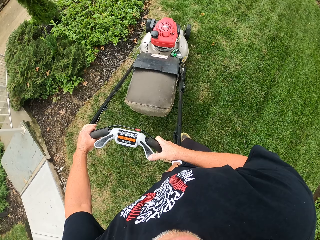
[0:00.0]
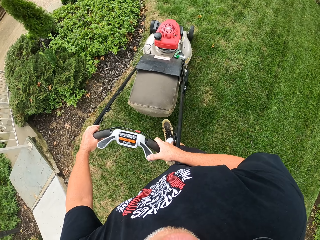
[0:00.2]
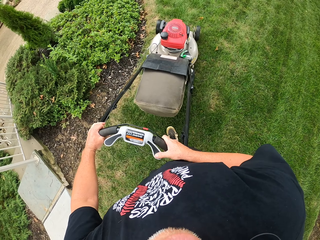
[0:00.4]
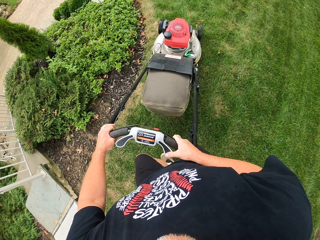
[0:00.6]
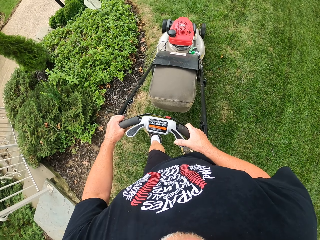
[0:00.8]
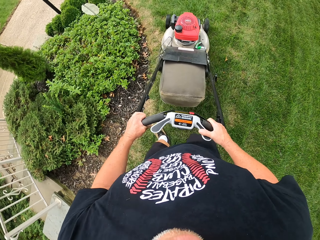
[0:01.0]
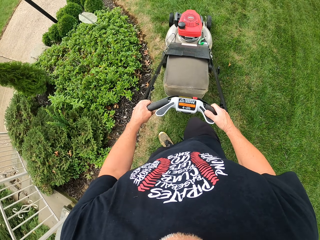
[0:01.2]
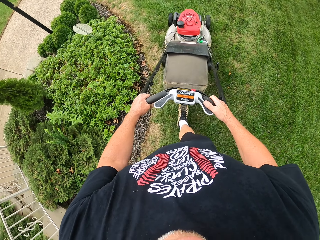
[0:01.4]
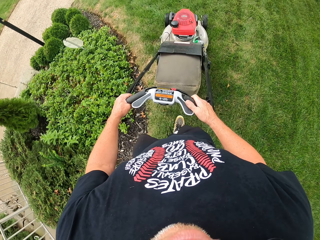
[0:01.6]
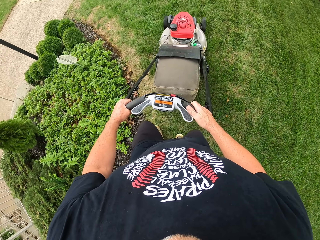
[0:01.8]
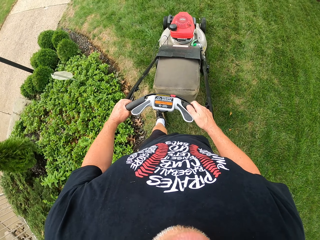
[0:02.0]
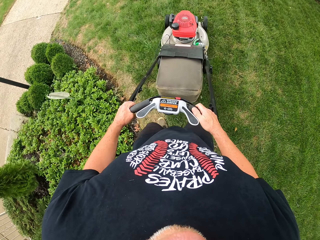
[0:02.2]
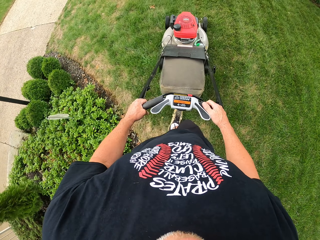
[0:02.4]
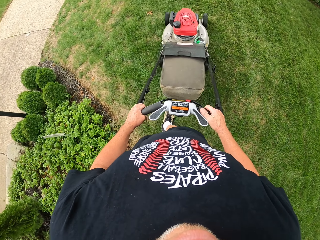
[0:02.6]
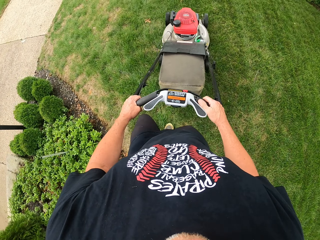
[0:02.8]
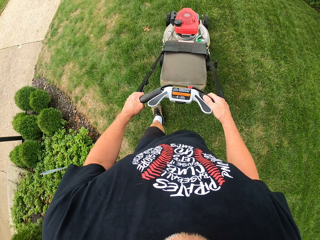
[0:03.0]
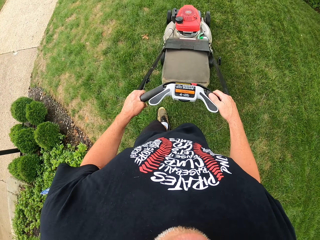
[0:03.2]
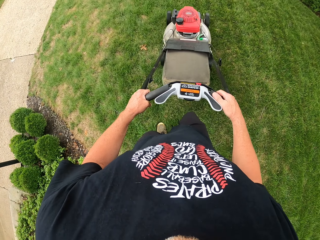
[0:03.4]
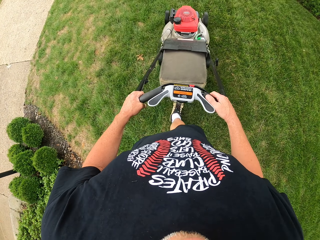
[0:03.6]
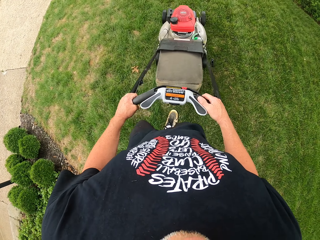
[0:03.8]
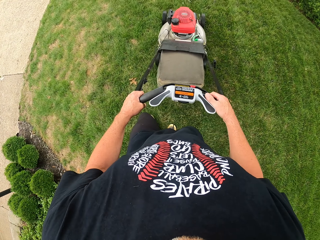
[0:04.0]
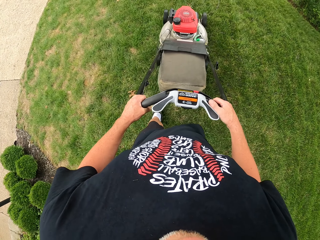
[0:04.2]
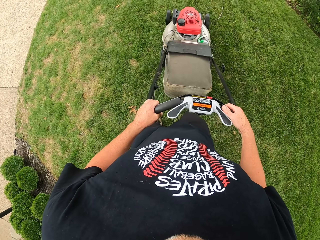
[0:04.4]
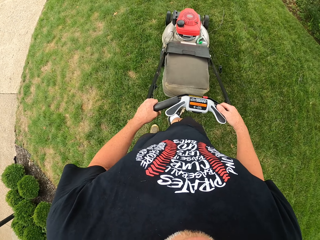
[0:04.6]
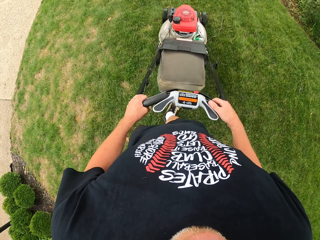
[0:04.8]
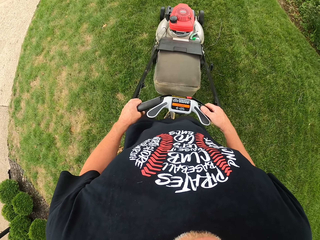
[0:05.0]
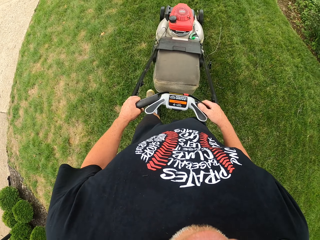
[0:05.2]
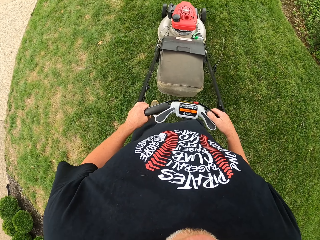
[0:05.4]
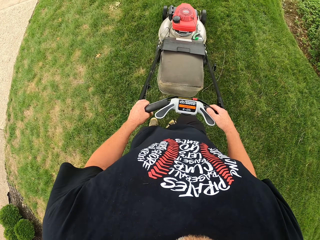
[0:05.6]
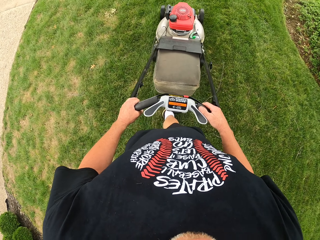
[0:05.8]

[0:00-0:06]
The camera wearer mows grass around a compound using a lawn mower.

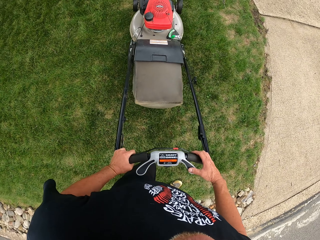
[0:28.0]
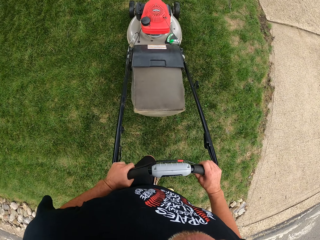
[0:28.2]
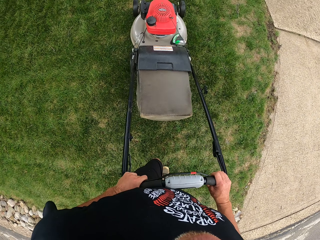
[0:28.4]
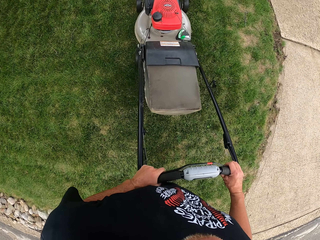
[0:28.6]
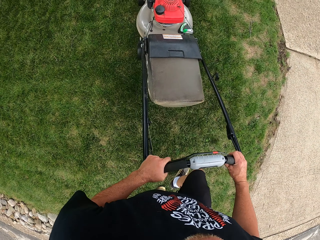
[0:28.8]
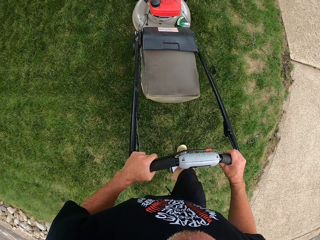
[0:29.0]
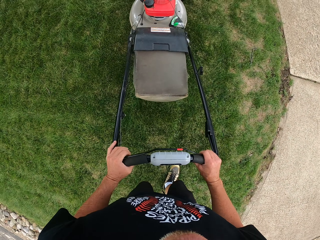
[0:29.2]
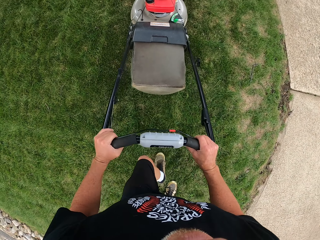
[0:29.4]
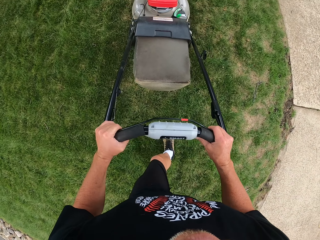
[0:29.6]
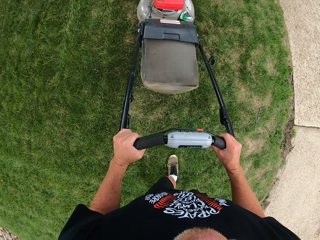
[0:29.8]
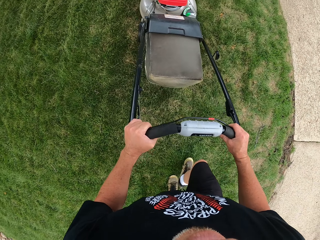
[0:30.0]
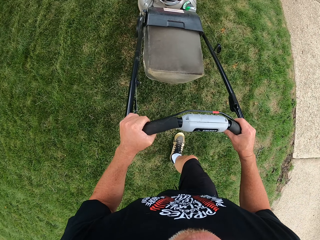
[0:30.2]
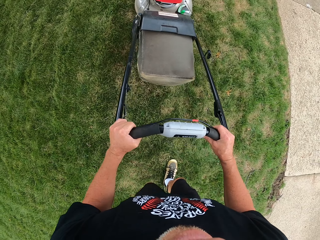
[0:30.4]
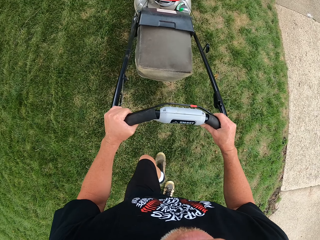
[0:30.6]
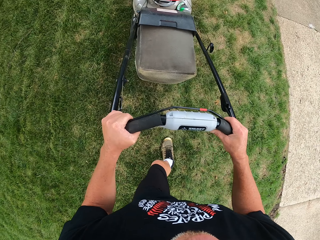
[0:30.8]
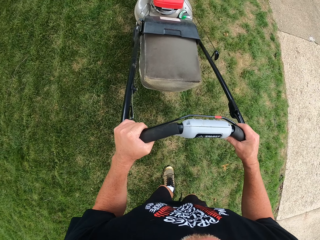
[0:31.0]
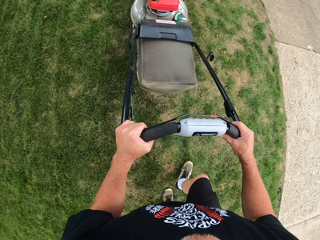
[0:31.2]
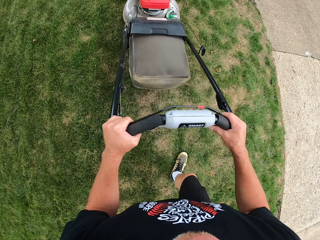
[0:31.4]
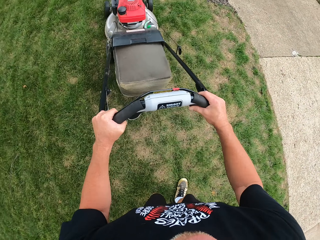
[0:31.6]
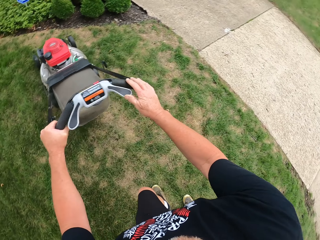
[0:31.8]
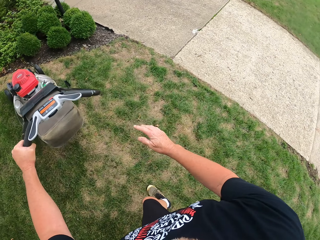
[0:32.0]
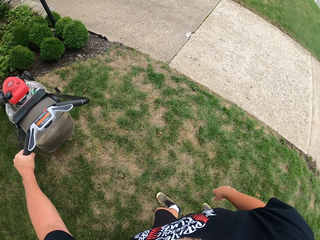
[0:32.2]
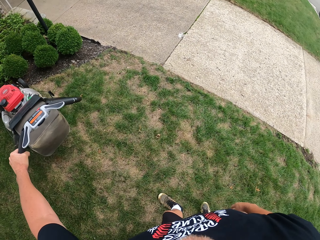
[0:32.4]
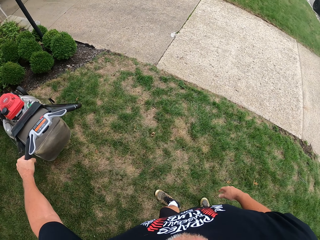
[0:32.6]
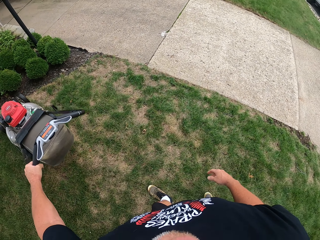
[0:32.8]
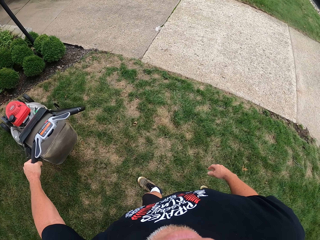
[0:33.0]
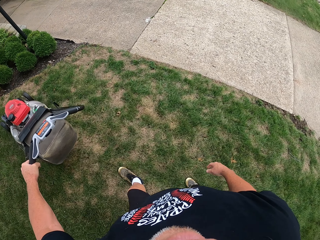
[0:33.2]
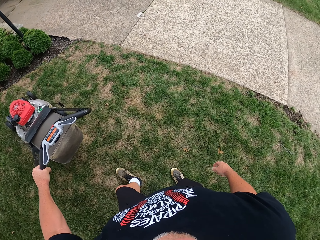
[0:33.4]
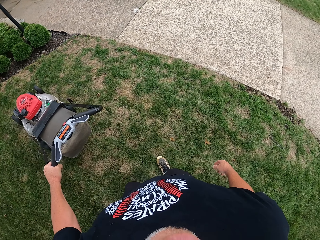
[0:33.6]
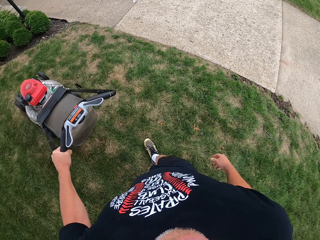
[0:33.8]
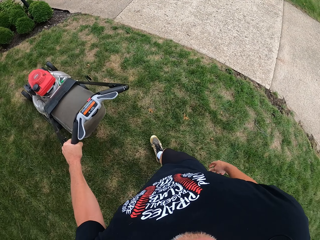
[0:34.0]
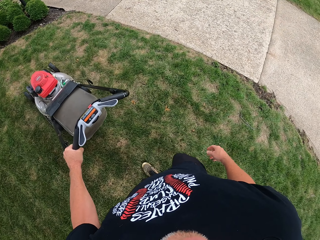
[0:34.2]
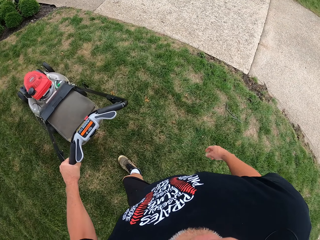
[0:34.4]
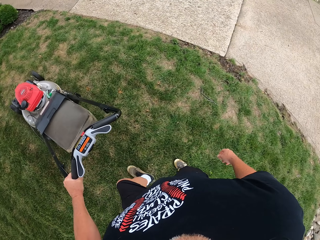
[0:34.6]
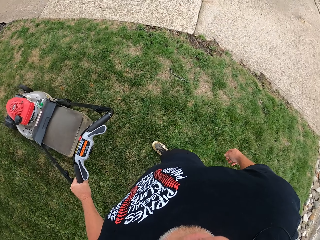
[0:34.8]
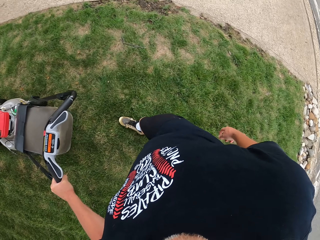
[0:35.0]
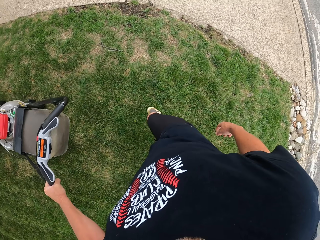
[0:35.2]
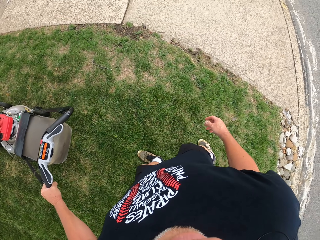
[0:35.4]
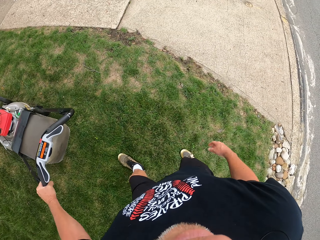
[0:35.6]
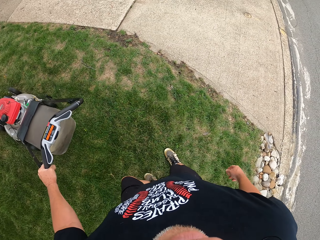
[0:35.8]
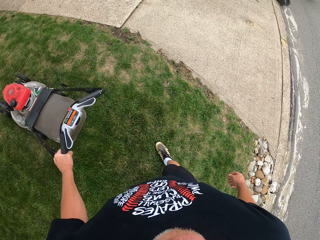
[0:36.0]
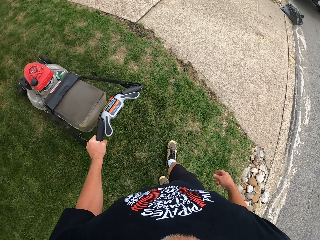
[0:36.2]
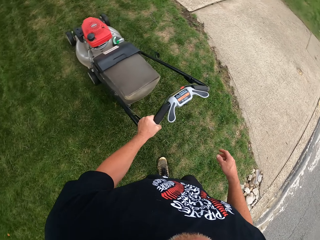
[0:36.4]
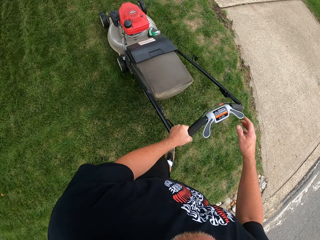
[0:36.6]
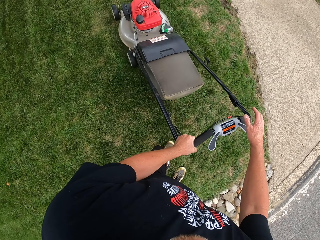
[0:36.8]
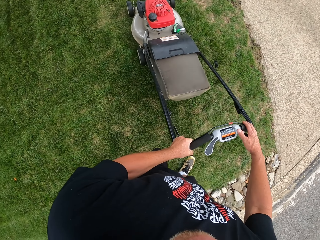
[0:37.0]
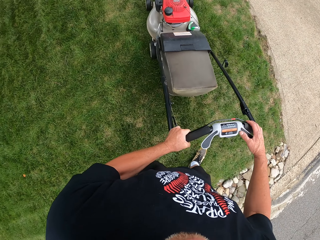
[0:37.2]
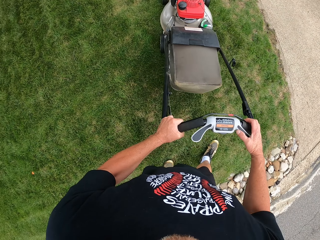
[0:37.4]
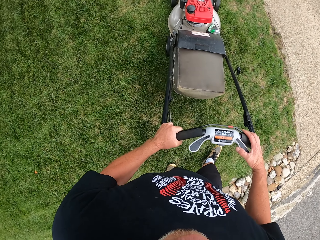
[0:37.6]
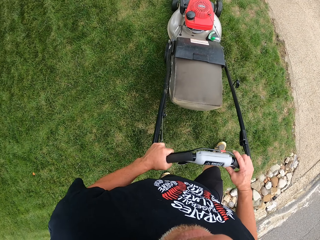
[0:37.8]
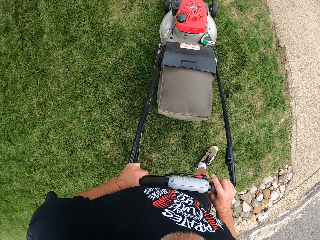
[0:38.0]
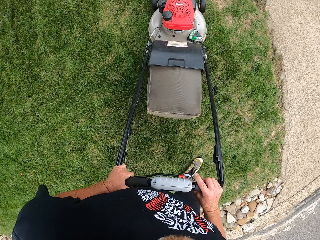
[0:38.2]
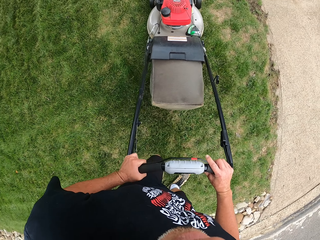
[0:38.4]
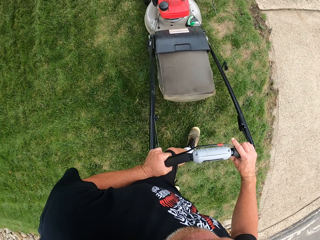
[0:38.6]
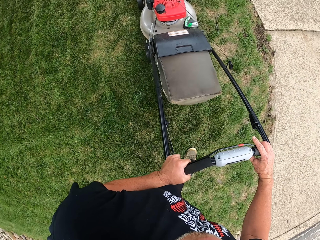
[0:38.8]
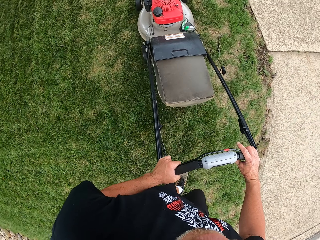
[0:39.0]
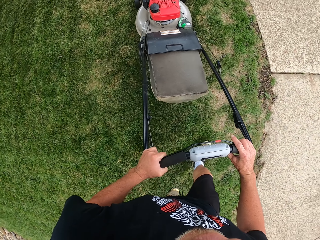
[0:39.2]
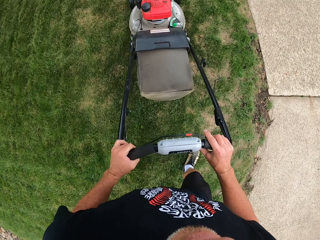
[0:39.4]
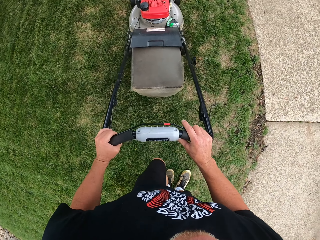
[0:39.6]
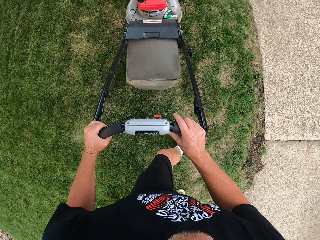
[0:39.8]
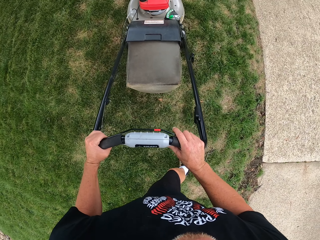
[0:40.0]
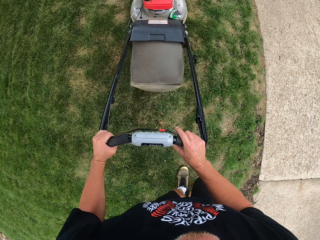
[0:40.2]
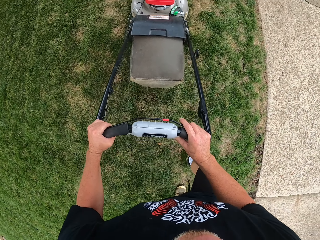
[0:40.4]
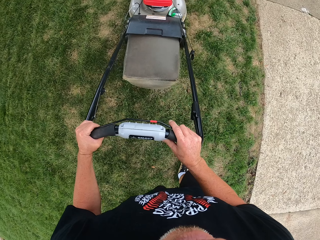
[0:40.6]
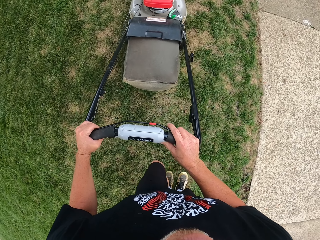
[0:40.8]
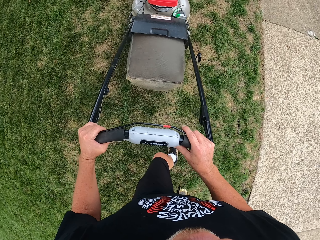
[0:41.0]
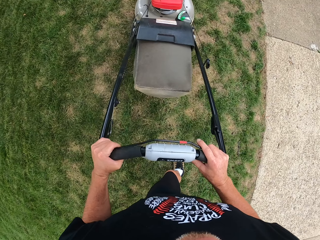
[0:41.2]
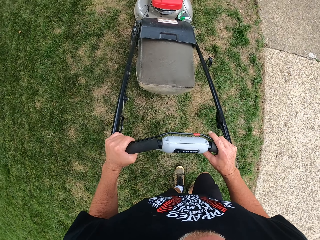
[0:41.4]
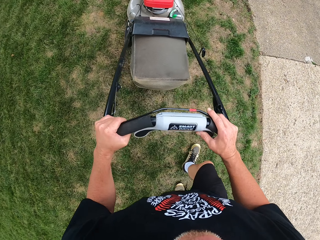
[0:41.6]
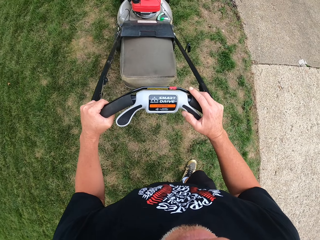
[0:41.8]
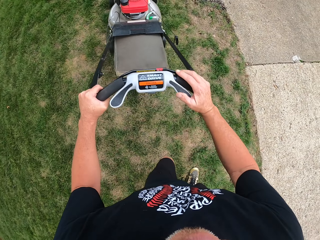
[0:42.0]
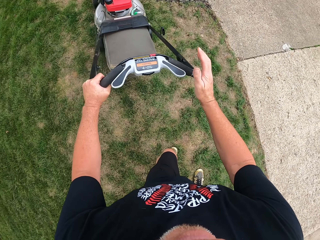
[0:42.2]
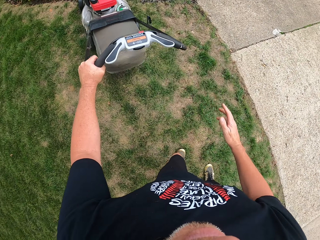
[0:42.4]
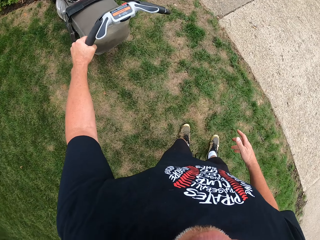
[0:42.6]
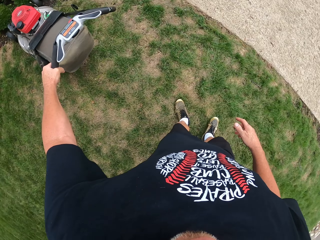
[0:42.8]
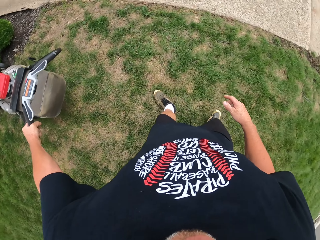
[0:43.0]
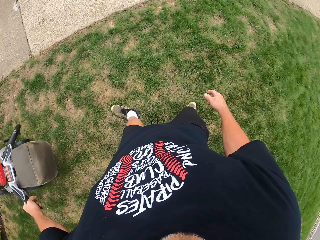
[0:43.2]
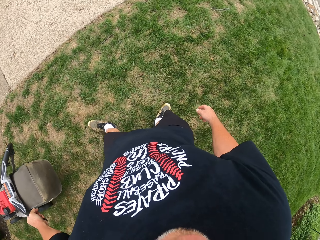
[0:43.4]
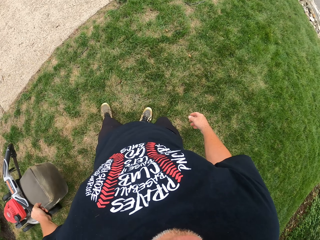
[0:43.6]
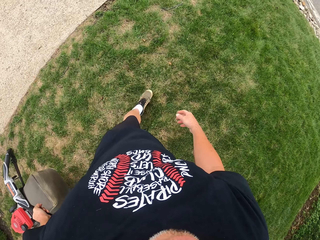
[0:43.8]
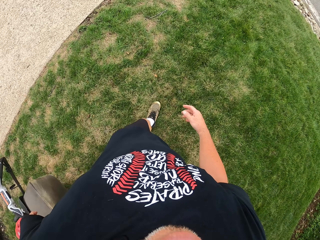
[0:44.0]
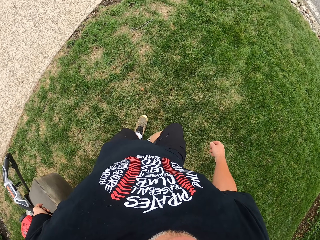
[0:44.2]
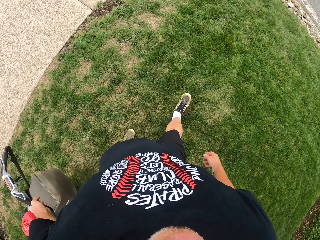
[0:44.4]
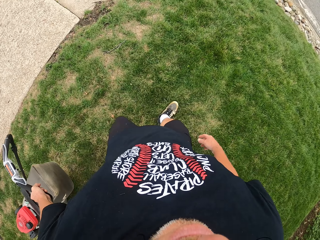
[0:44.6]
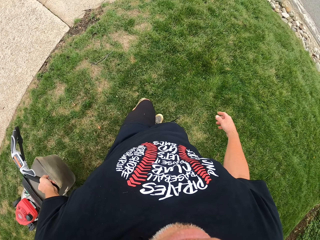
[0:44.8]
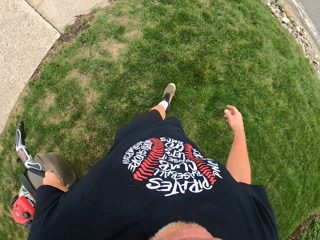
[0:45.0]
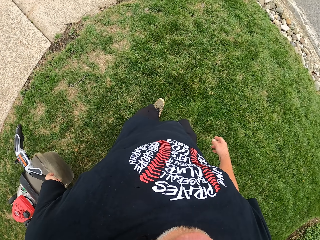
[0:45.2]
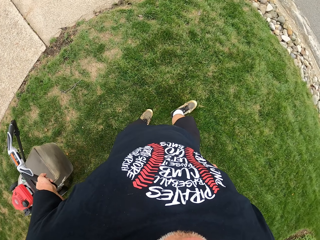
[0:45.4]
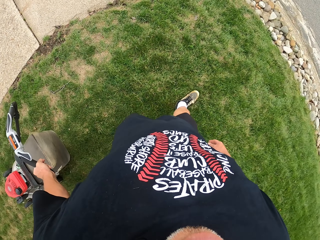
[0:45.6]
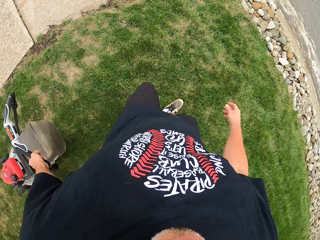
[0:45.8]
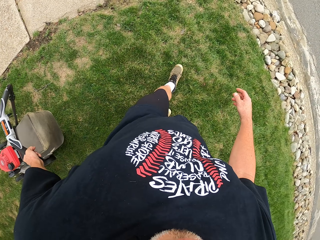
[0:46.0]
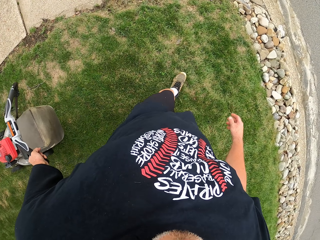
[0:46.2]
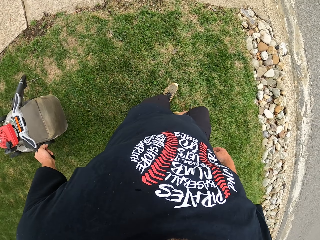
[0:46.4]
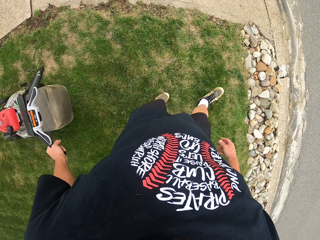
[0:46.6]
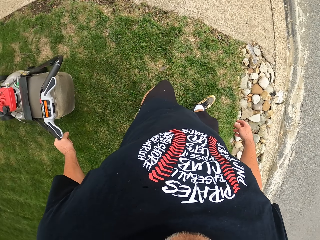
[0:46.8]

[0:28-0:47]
The camera wearer controls the lawn mower using both hands. They pull the lawn mower using the left hand. They control the lawn mower using both hands. They pull the lawn mower using the left hand.
